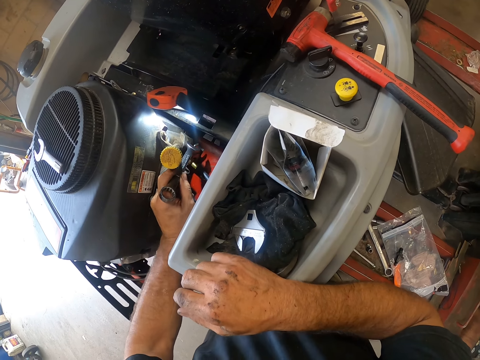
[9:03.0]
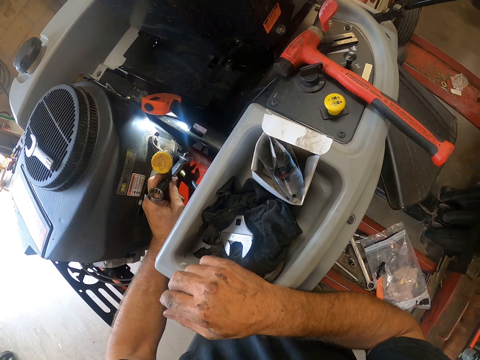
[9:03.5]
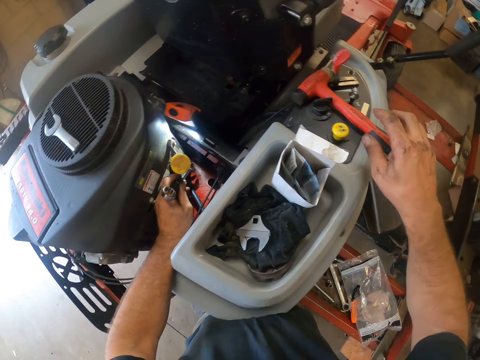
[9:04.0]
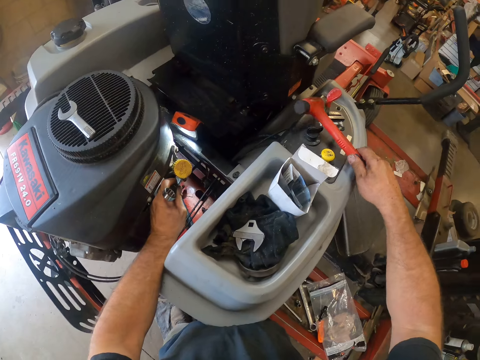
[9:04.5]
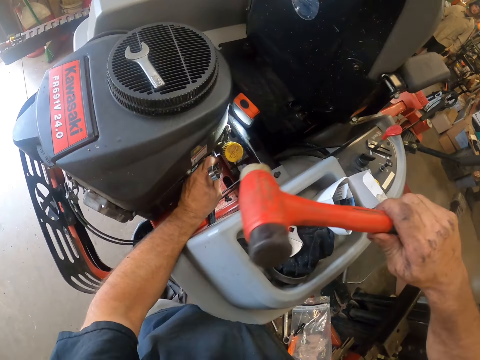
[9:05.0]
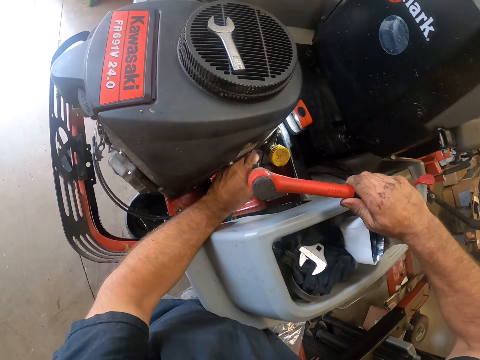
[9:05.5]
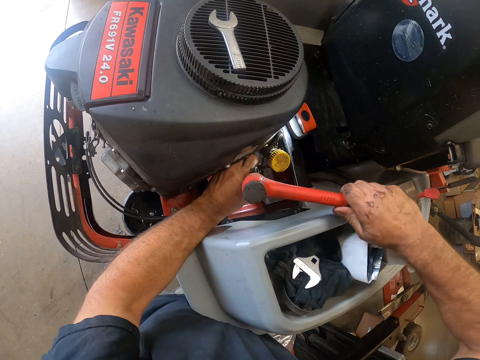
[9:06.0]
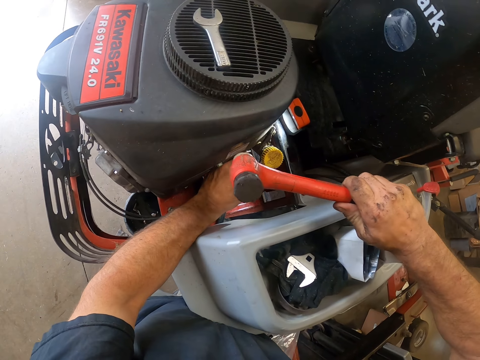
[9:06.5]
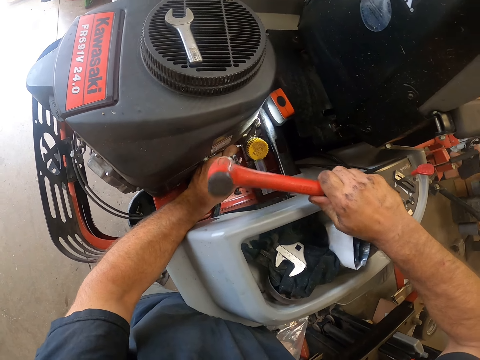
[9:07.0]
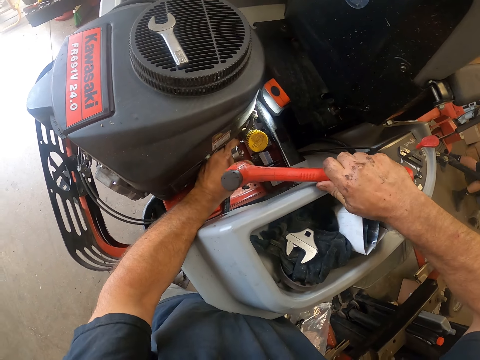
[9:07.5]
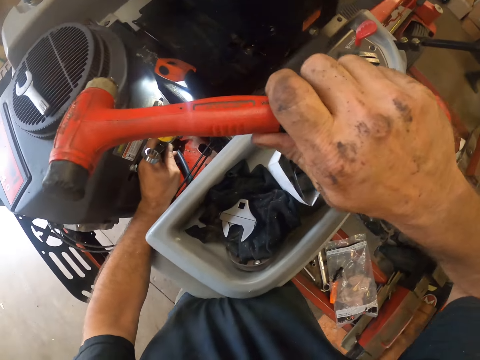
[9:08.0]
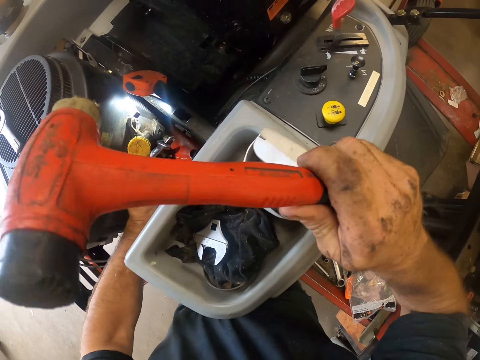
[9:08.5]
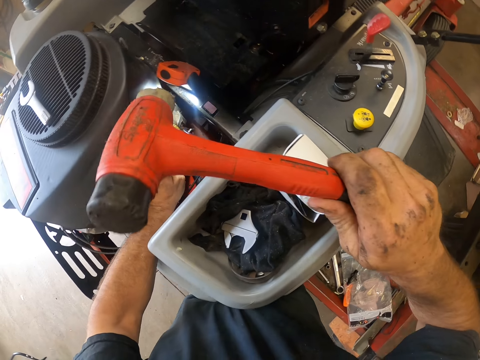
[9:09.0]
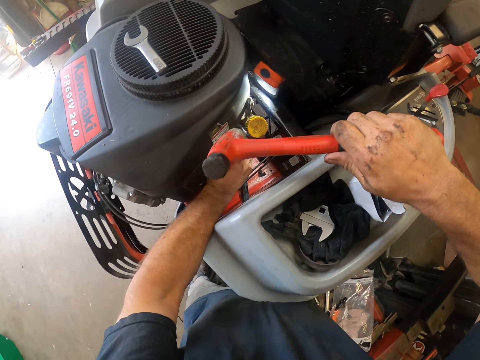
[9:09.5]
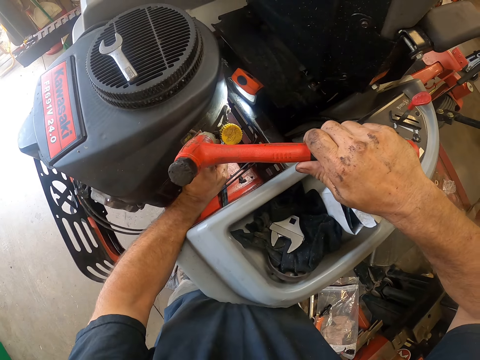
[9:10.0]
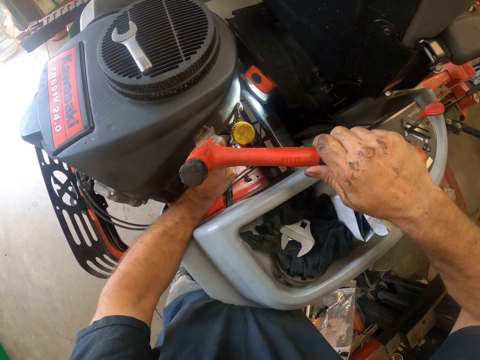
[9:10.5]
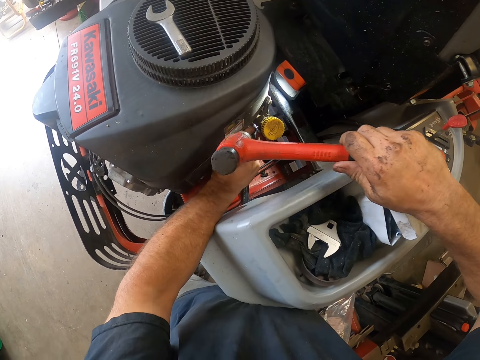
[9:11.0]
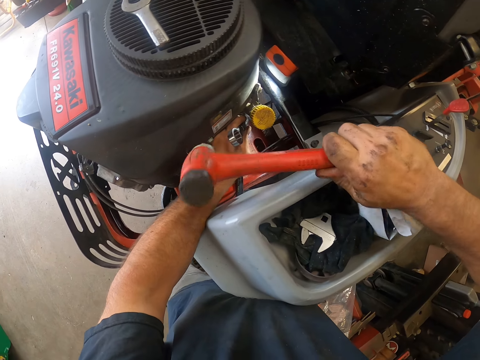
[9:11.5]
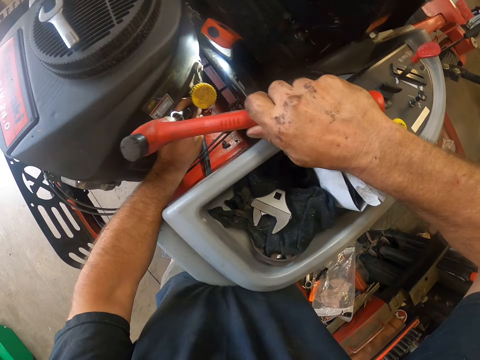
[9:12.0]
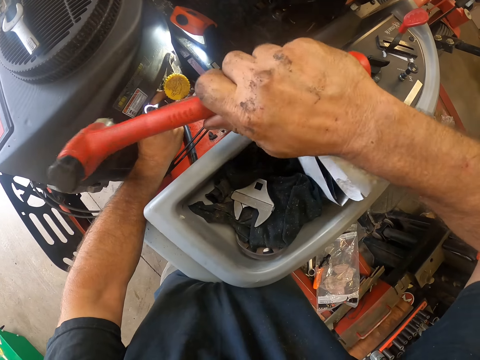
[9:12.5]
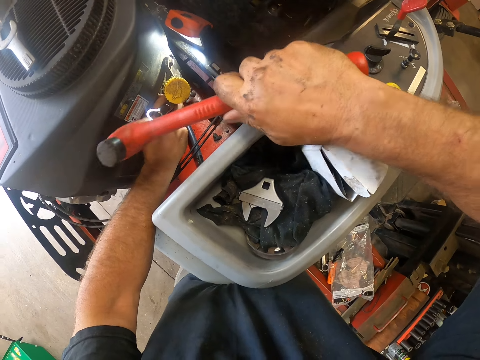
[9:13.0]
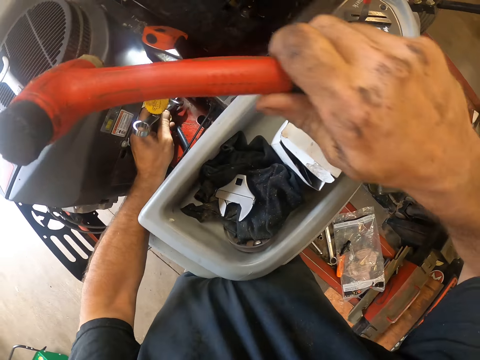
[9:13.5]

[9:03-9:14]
The camera wearer works on the lawn mower with the spanner in his left hand. He picks up the hammer with his right hand. He hits the spanner with the hammer in his right hand. He holds the hammer. He hits the spanner with the hammer.

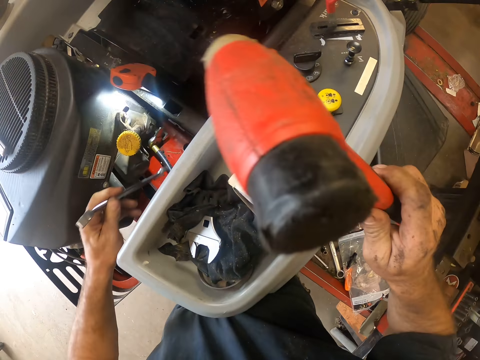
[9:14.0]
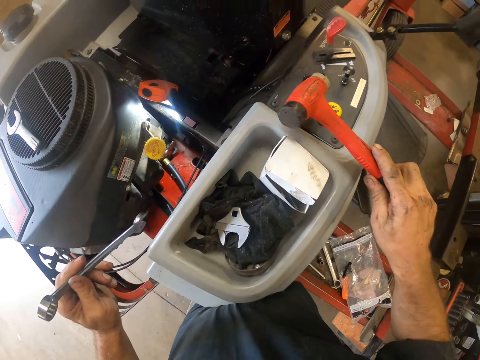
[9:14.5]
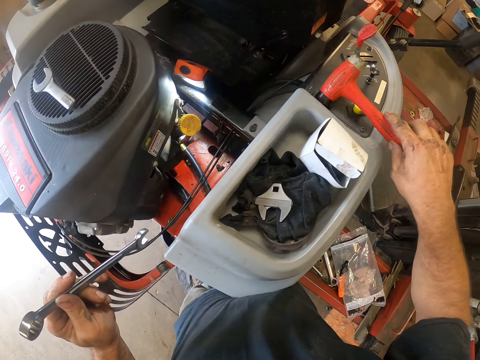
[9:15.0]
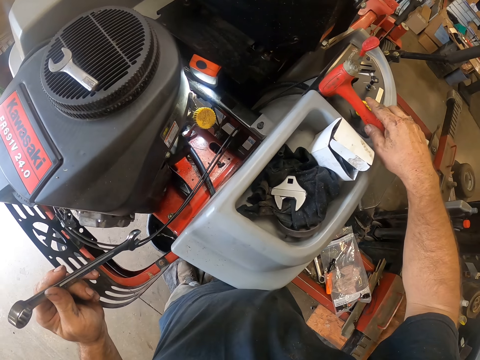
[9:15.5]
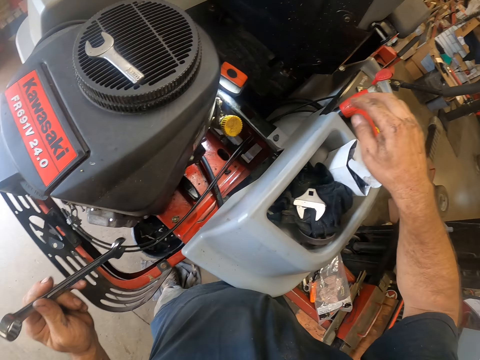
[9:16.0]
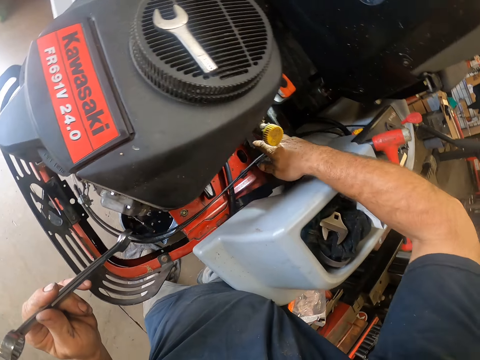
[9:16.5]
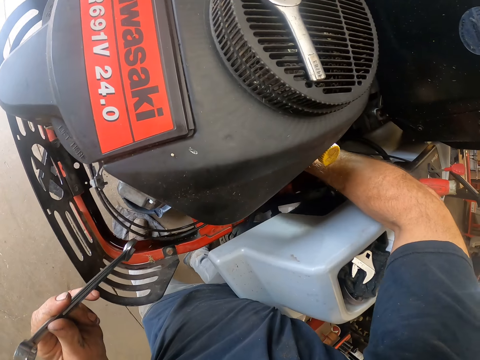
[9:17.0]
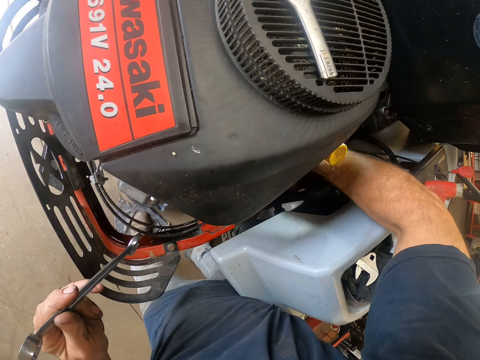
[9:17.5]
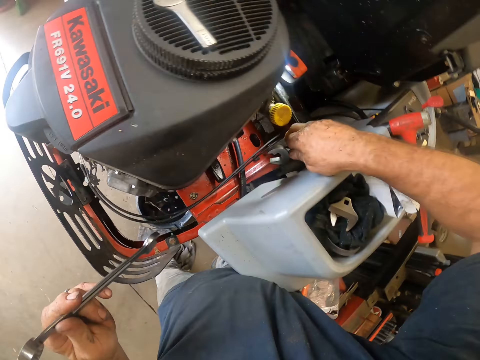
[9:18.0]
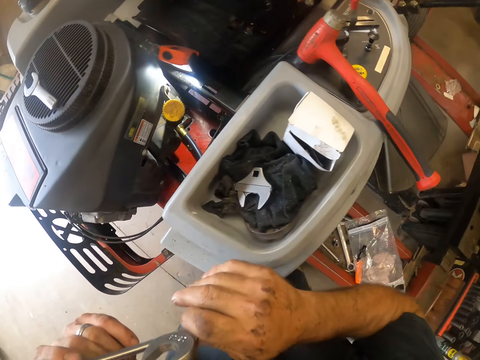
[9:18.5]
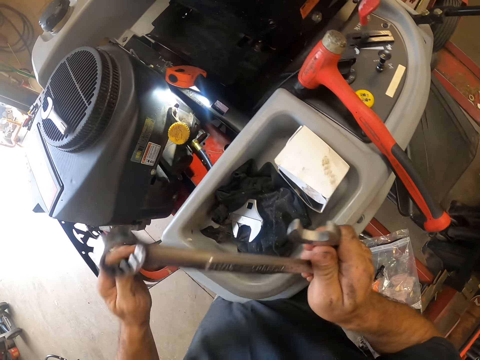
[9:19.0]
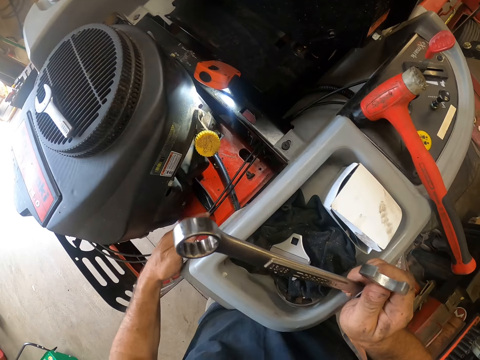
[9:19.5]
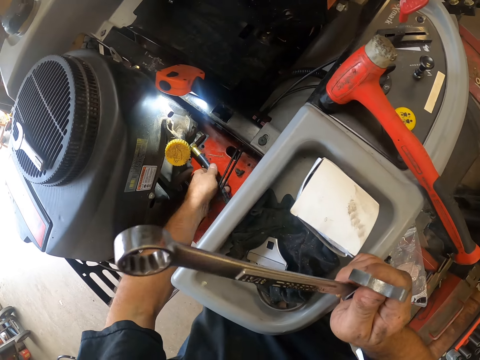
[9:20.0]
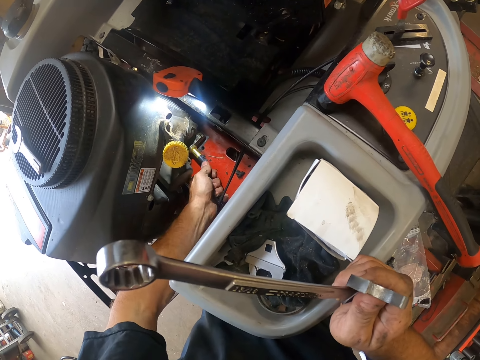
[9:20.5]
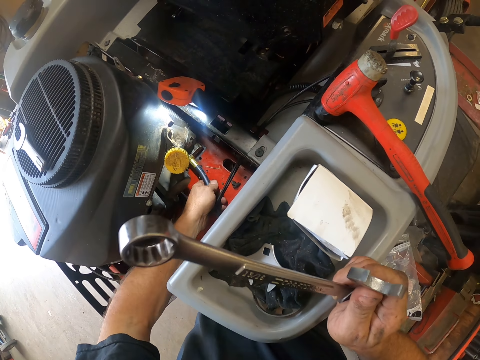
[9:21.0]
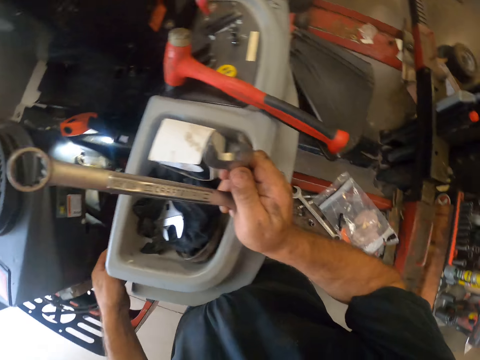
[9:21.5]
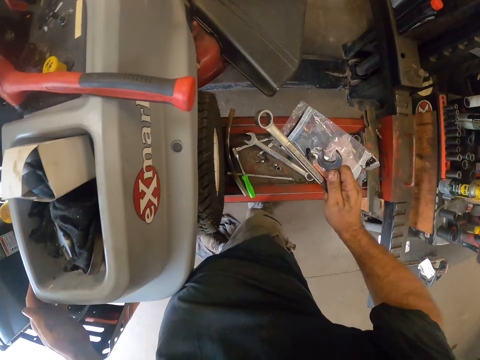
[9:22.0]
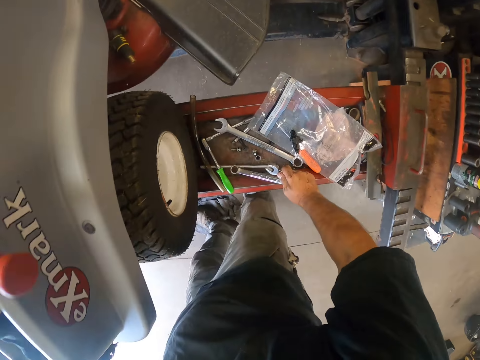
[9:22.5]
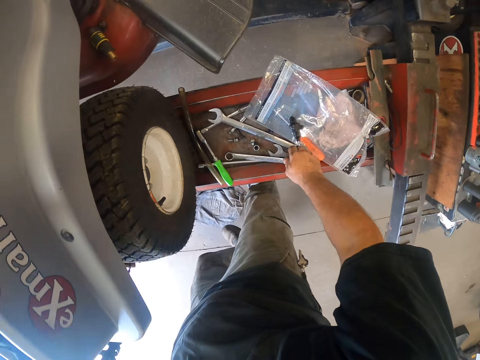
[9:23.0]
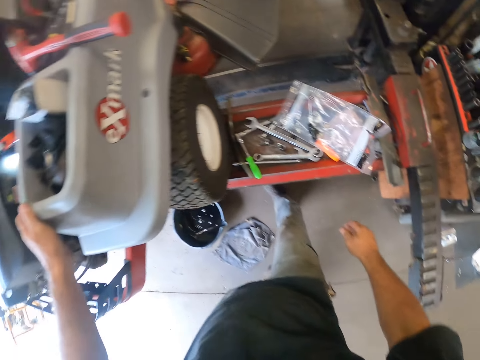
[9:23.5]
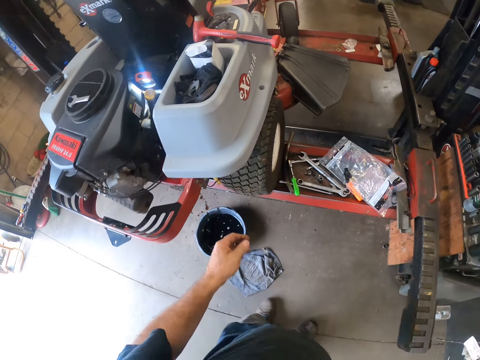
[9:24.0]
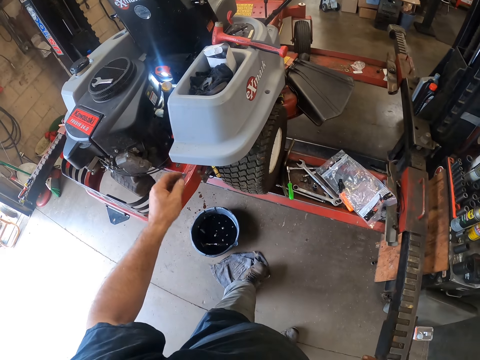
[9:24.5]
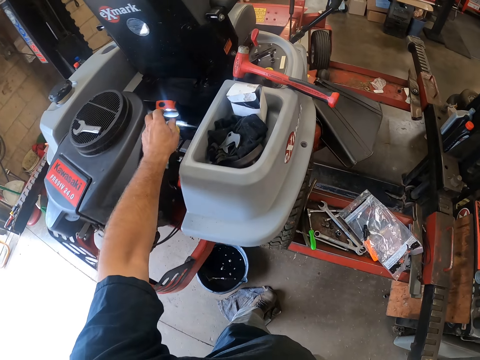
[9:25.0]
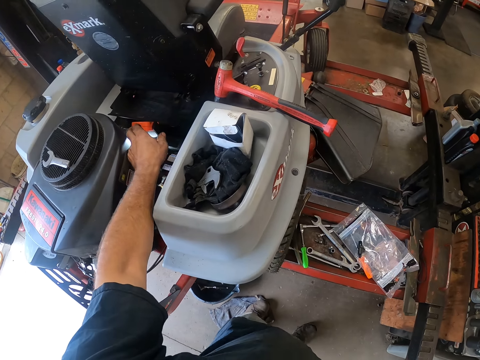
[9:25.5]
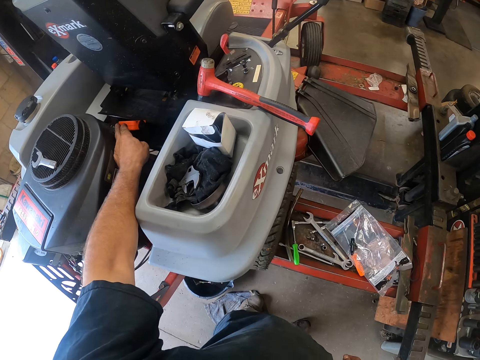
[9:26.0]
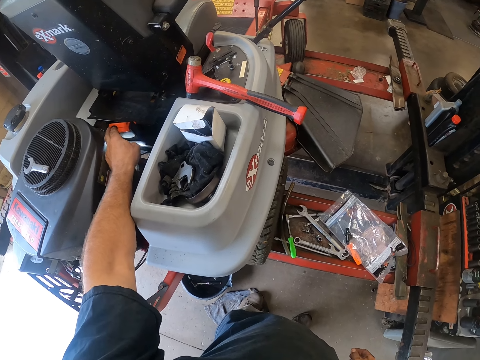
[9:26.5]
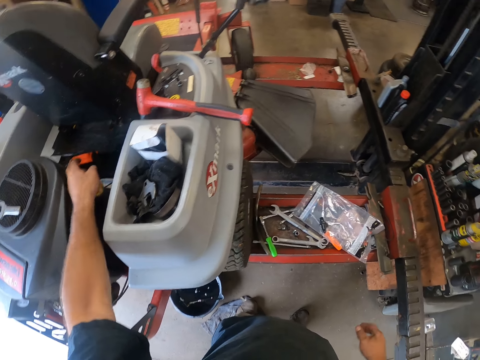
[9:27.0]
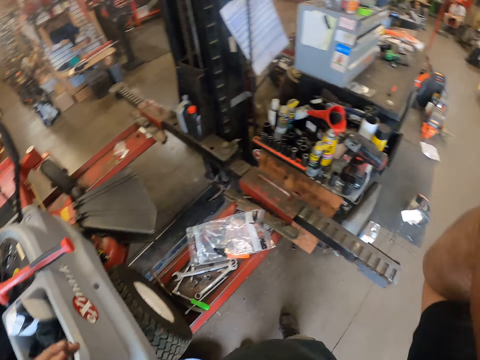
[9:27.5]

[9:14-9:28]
The camera wearer removes both the hammer and the spanner. He drops the hammer in his right hand on the lawn mower. He picks up another spanner from the lawn mower. He passes the spanner in his left hand to his right hand. He holds the spanner. He adjusts the lawn mower with his left hand. He pulls the cable. He drops the spanners in his right hand. He moves his hand to the torch. He switches off the torchlight in the lawn mower with his left hand.
